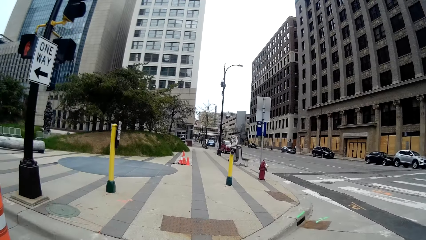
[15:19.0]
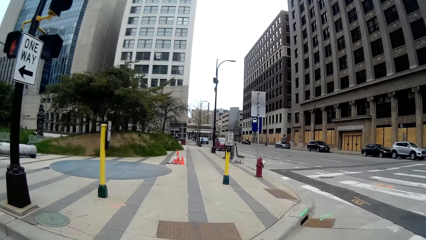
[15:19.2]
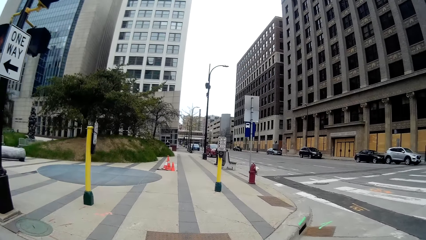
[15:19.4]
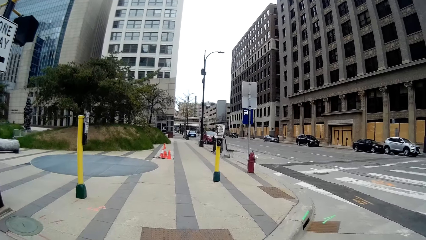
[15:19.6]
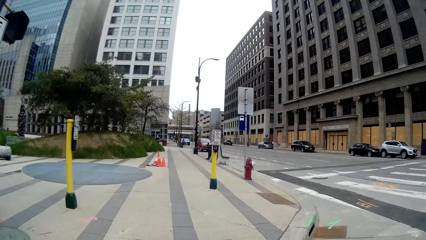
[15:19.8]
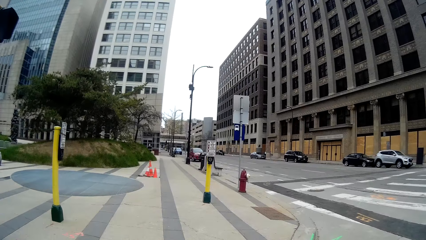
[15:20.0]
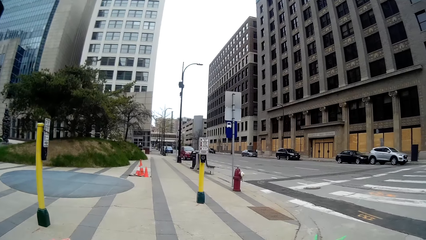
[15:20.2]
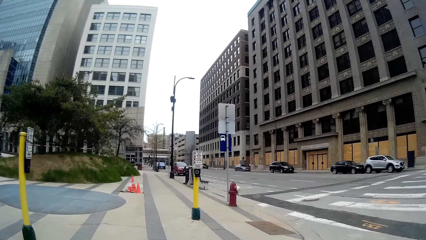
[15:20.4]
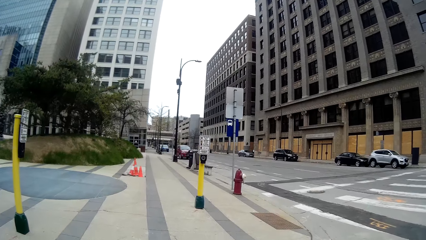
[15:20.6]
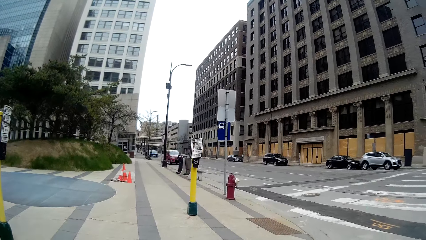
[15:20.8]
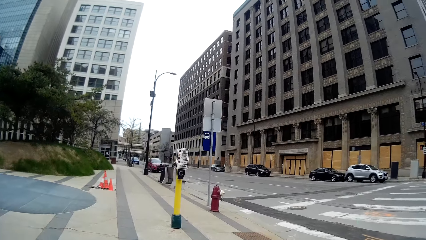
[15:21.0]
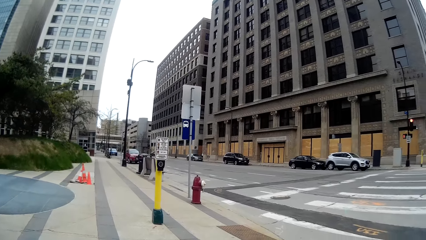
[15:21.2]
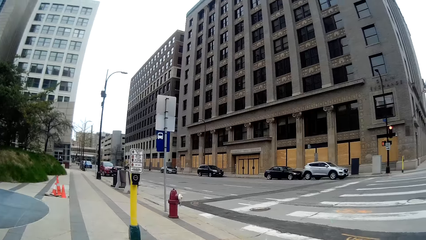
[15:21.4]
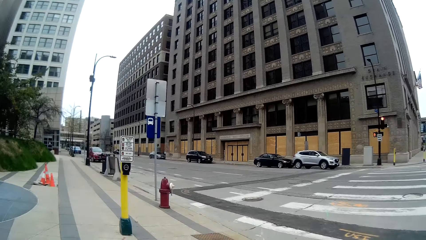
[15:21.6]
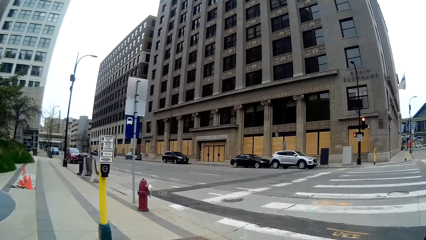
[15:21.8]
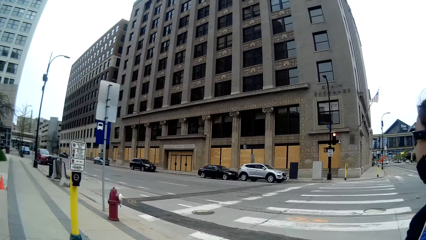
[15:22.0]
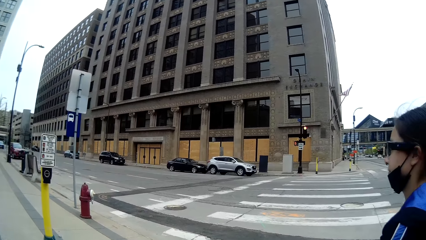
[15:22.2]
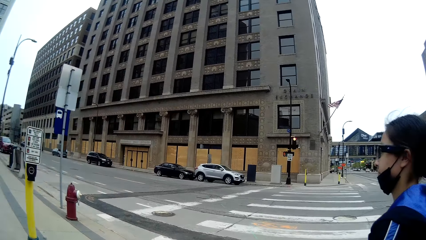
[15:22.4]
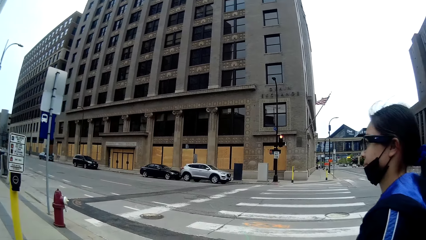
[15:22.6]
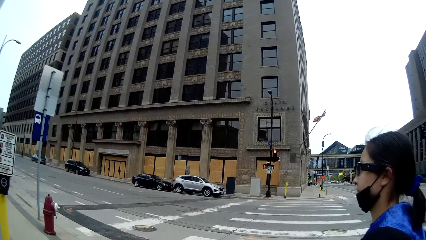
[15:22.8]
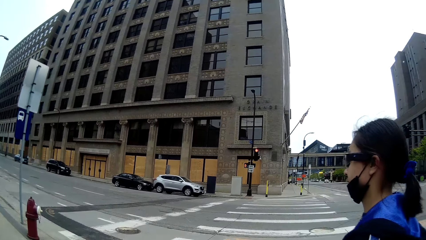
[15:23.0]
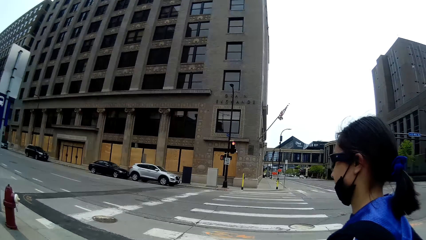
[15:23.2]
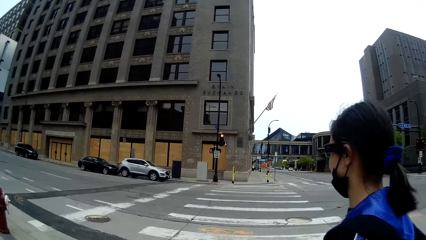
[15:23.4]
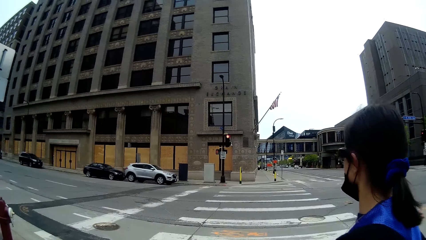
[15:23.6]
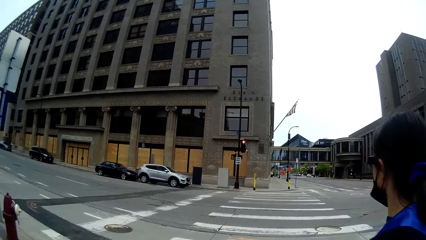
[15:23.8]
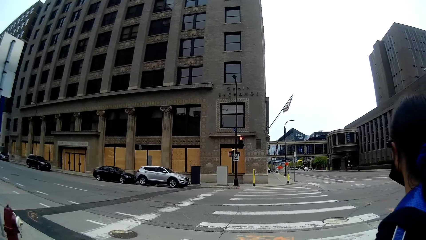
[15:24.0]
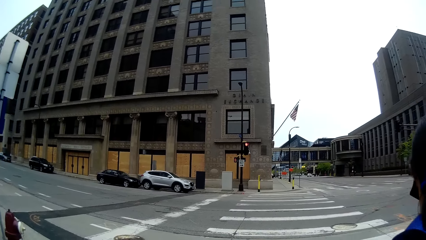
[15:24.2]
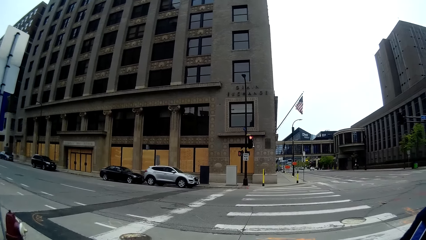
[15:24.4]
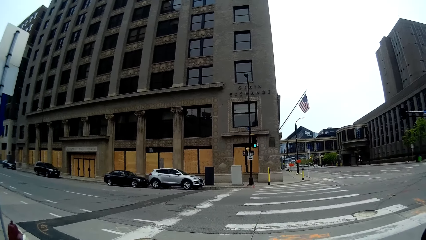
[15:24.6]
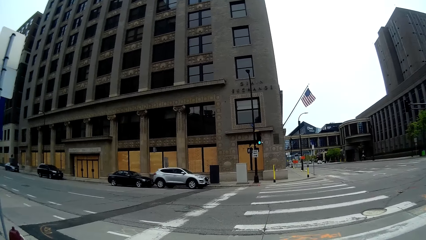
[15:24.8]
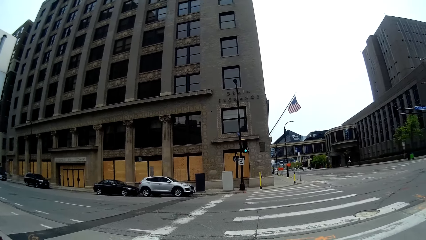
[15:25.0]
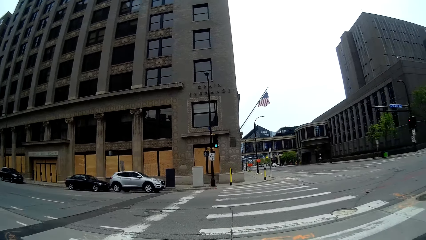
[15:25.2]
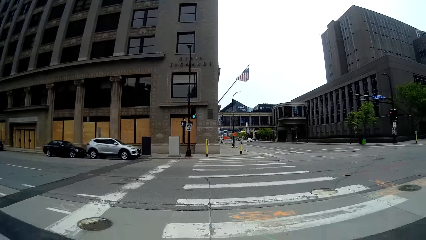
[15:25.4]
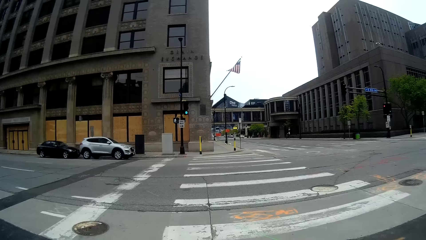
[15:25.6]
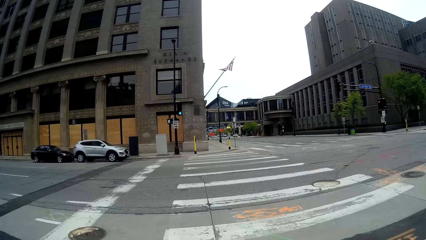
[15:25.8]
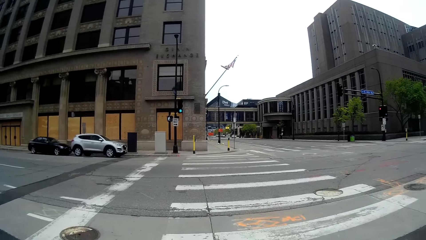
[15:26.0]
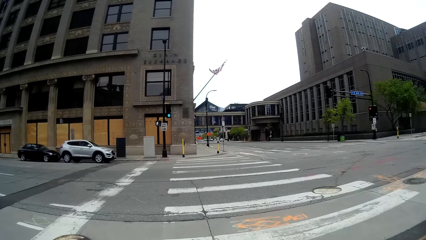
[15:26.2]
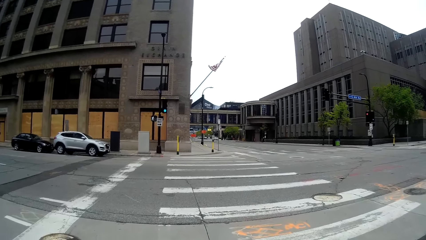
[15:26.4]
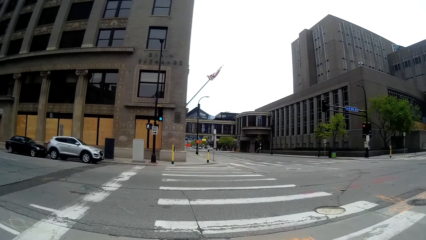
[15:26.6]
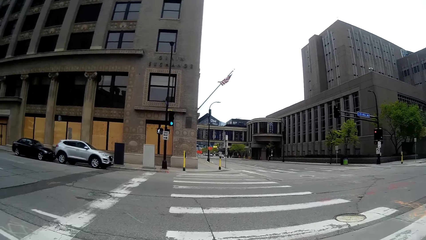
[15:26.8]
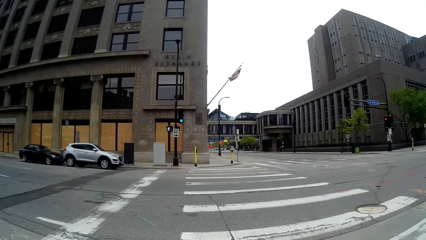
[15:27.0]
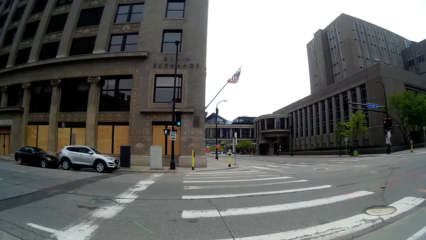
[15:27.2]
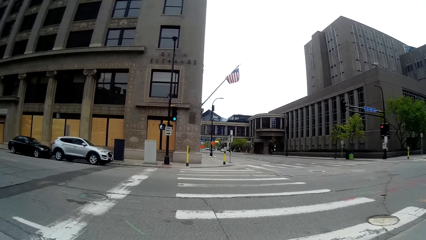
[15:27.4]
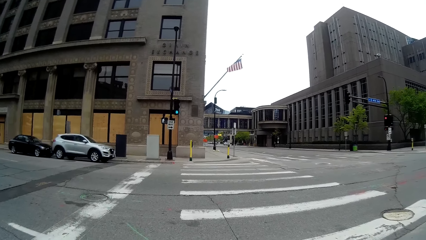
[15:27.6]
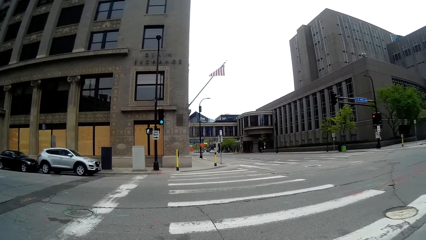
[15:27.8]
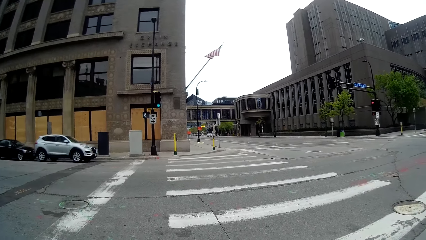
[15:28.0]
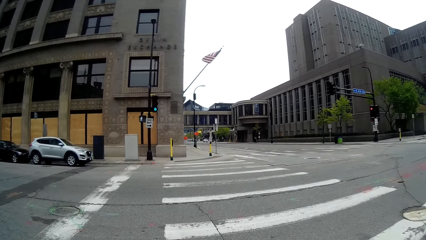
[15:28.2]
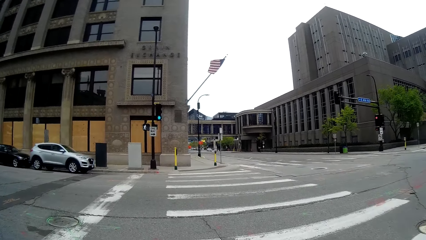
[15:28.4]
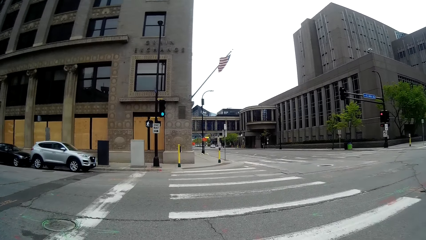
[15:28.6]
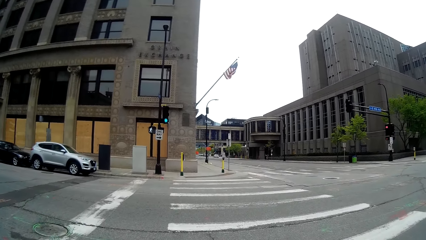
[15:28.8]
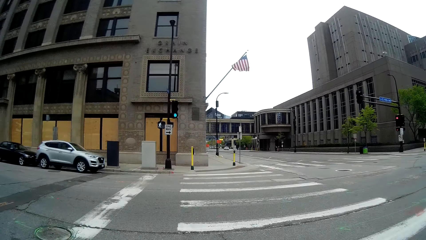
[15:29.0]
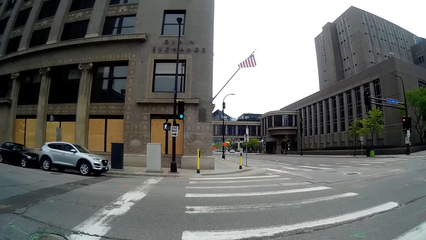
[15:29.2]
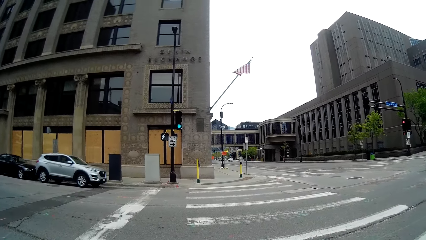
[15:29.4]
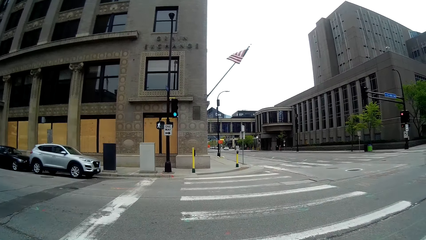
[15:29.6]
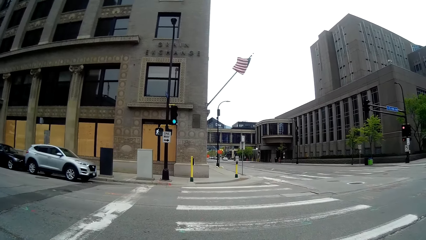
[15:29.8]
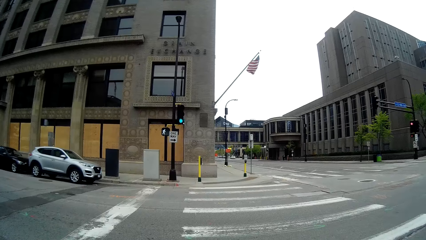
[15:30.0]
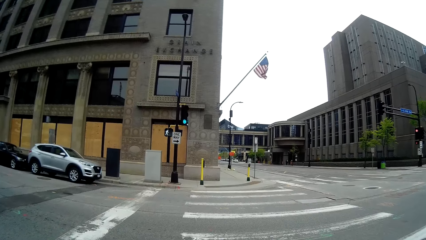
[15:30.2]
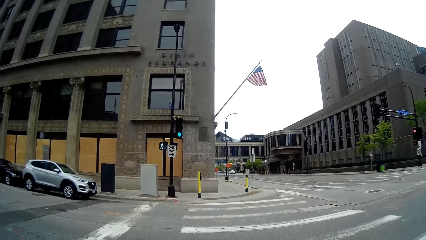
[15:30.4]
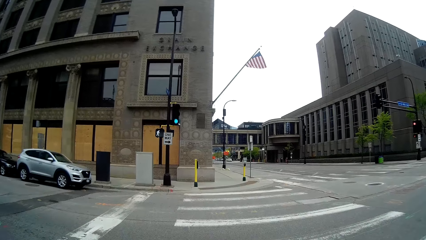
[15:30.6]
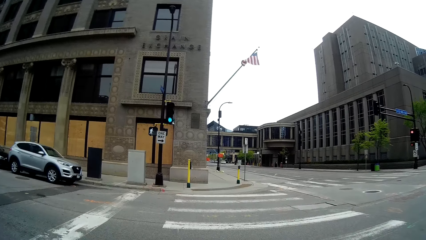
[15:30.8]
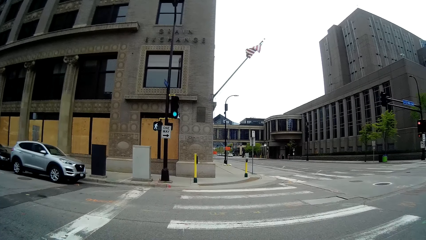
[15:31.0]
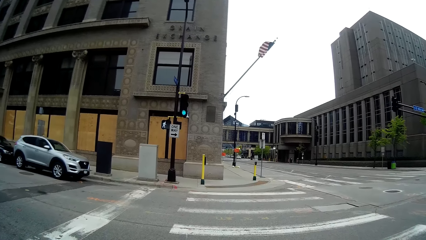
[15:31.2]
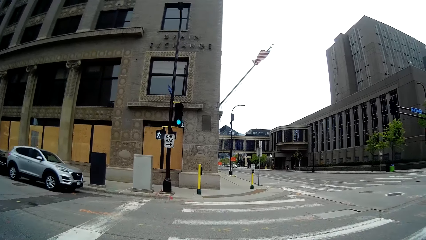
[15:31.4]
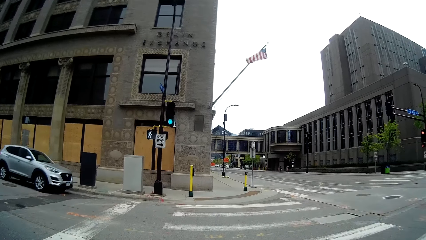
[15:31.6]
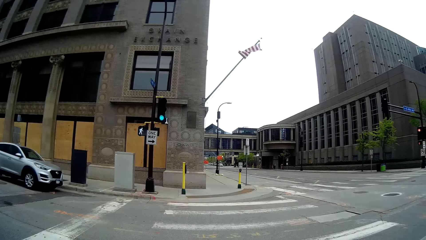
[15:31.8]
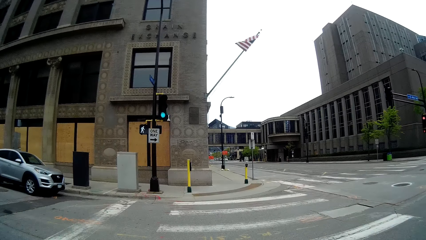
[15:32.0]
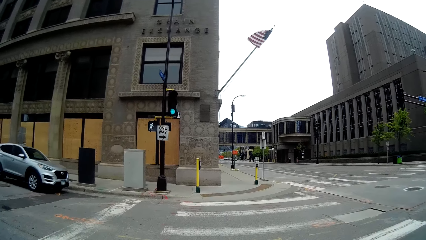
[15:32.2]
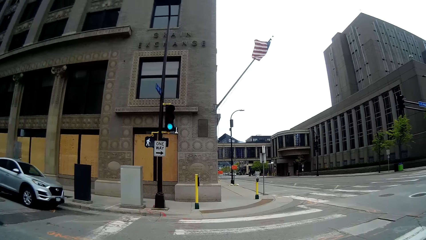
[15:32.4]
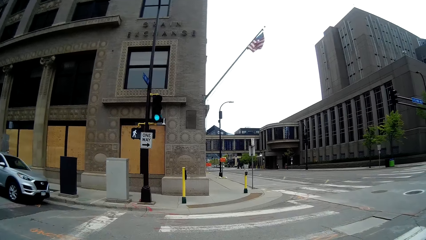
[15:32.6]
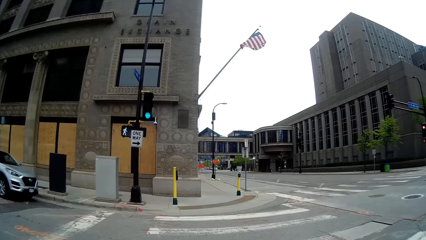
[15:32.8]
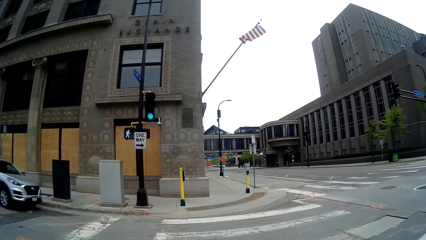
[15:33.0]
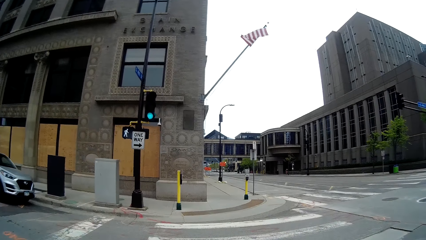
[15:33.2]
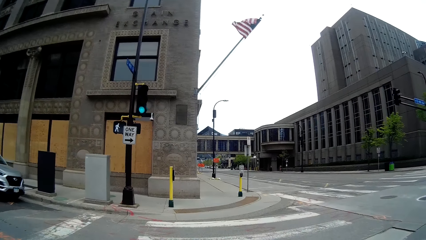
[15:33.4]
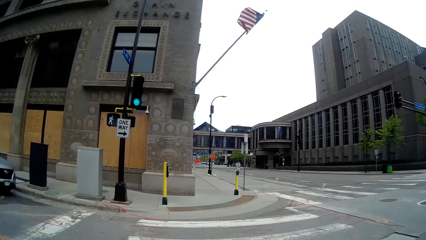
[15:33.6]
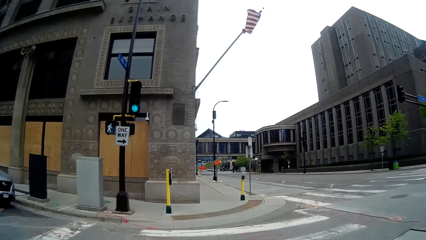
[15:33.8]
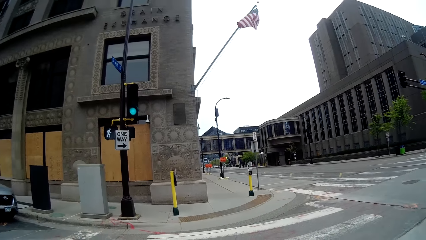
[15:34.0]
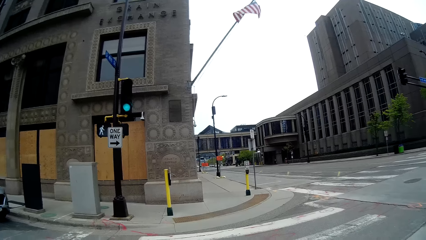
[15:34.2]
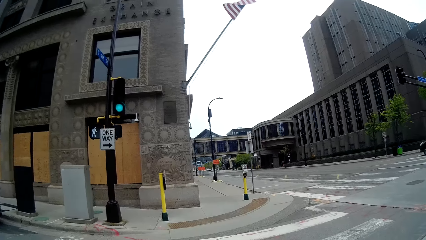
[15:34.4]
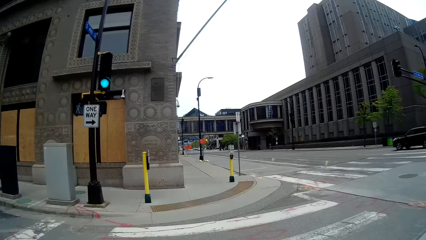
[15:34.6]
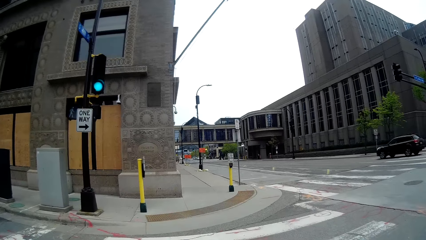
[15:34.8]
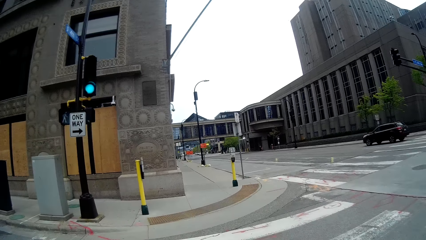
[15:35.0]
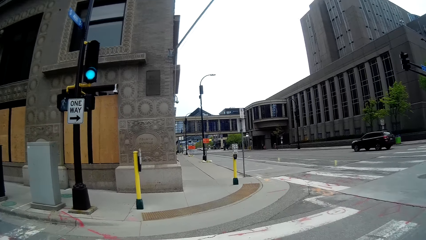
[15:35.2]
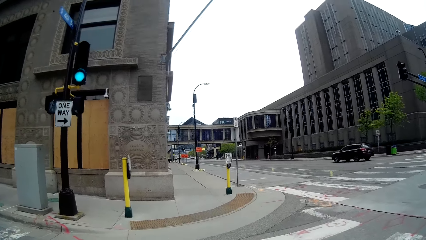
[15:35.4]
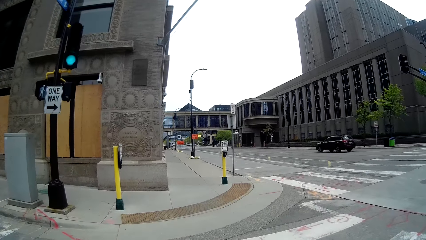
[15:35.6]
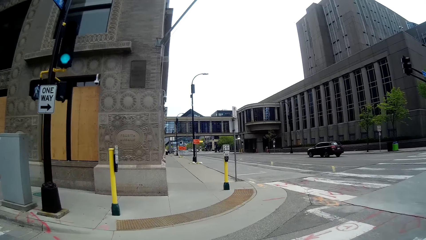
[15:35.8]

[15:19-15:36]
The woman walks ahead of the camera wearer by the road. The camera wearer looks around. They walk over a zebra line on the walkway. They cross the road.
